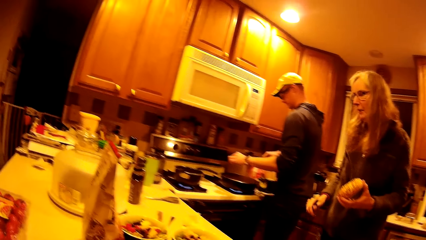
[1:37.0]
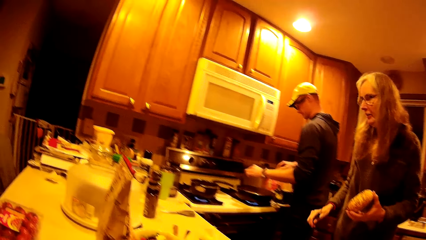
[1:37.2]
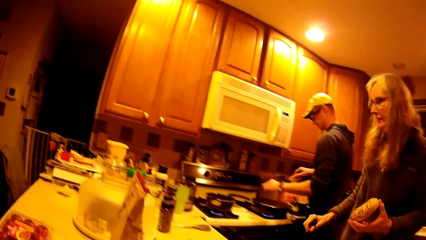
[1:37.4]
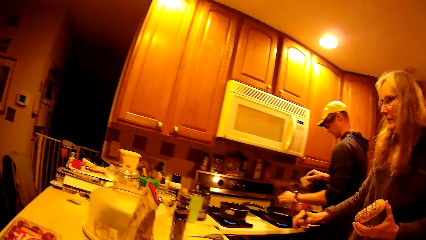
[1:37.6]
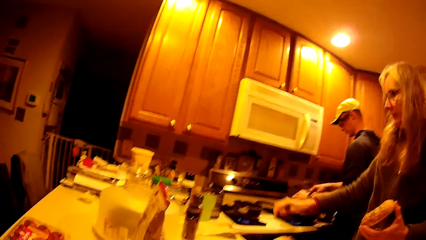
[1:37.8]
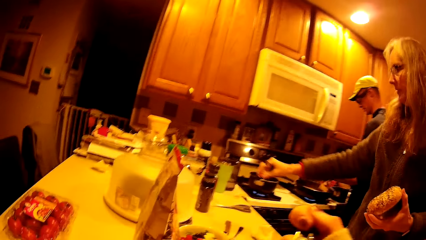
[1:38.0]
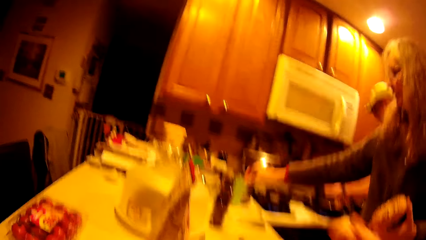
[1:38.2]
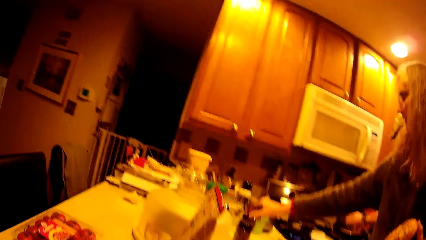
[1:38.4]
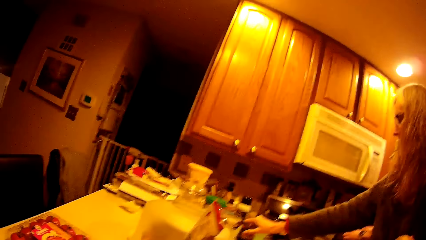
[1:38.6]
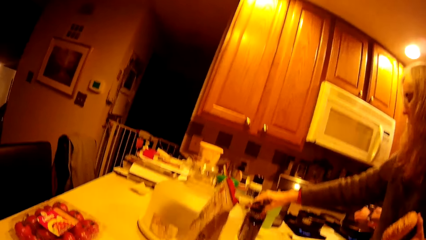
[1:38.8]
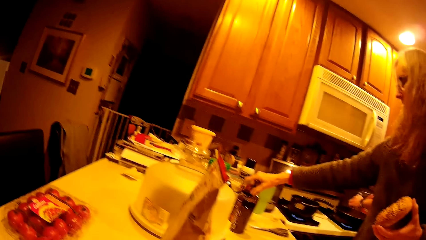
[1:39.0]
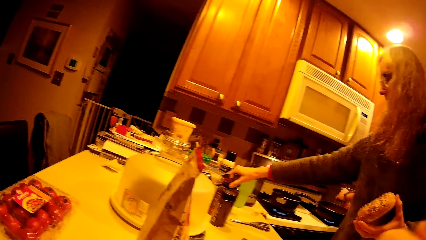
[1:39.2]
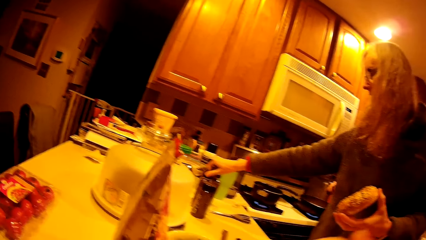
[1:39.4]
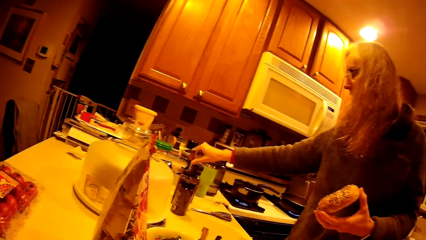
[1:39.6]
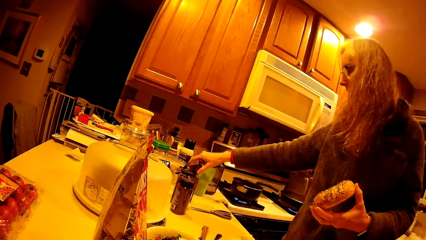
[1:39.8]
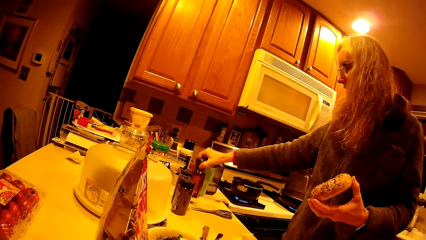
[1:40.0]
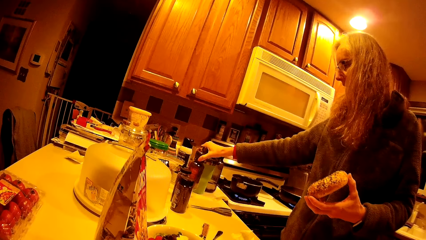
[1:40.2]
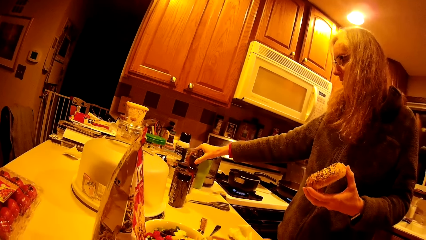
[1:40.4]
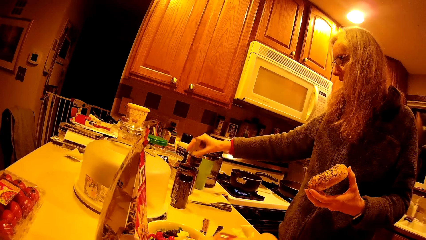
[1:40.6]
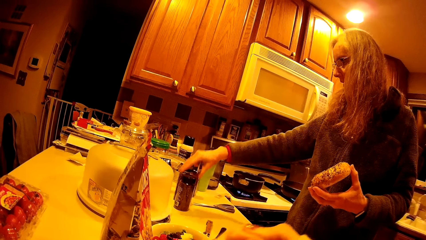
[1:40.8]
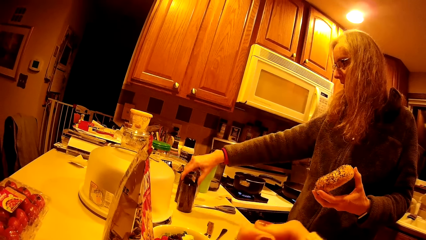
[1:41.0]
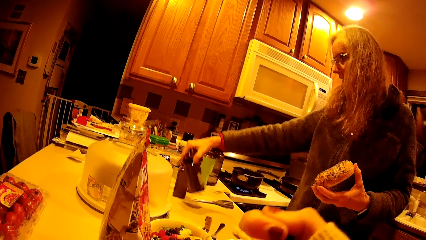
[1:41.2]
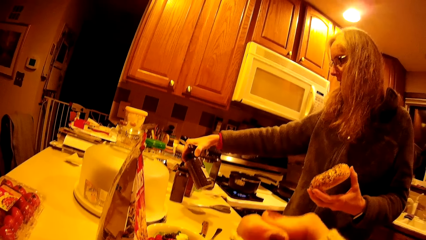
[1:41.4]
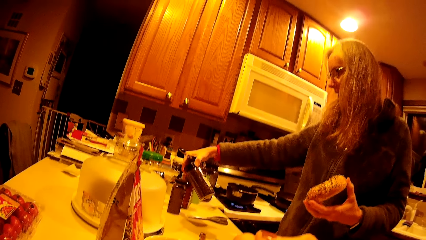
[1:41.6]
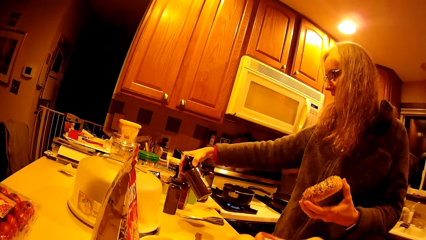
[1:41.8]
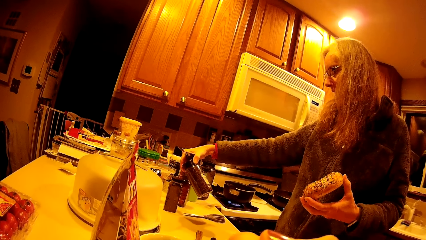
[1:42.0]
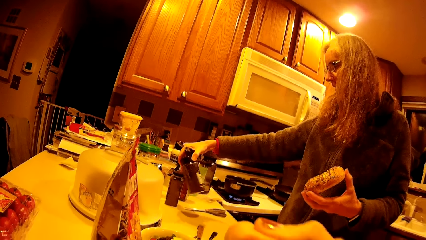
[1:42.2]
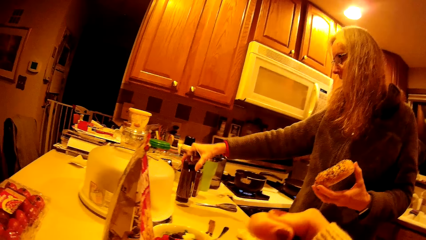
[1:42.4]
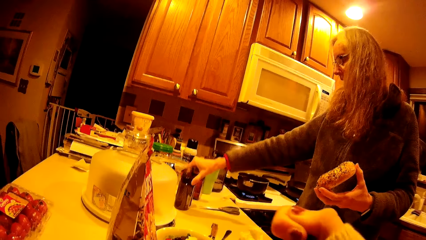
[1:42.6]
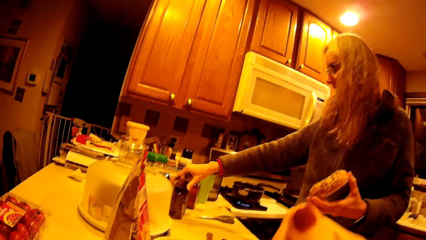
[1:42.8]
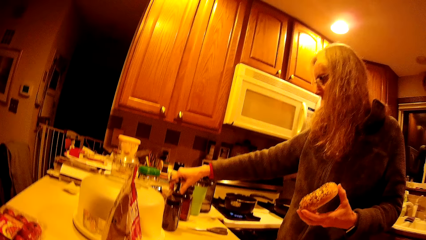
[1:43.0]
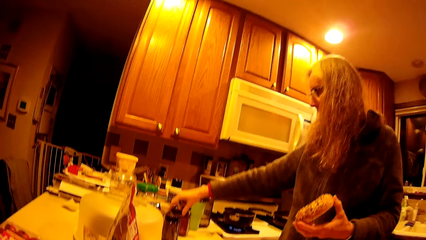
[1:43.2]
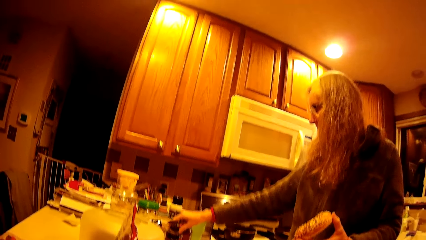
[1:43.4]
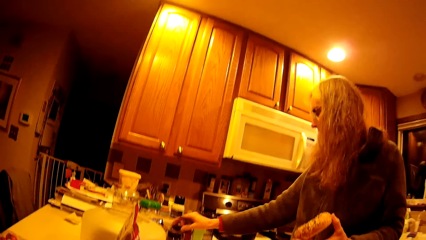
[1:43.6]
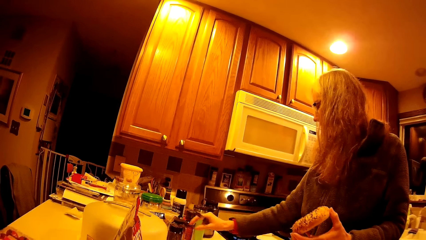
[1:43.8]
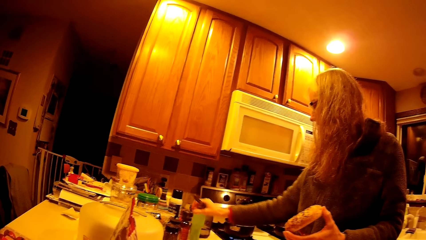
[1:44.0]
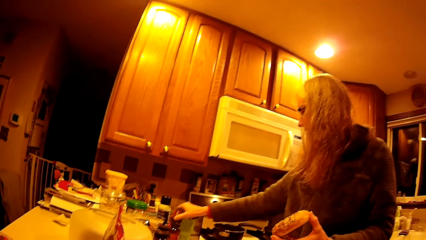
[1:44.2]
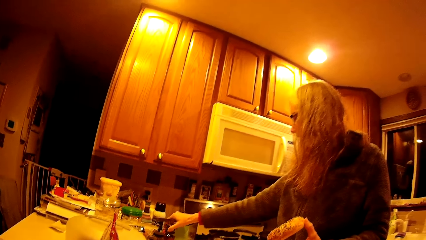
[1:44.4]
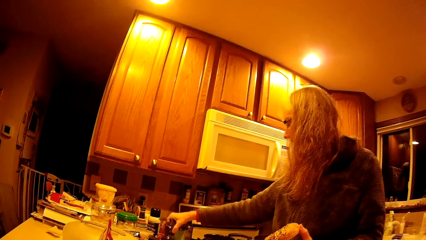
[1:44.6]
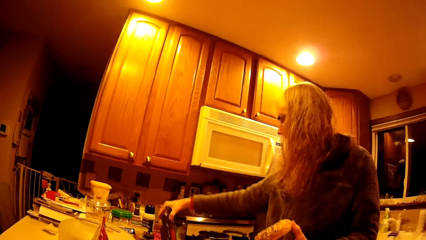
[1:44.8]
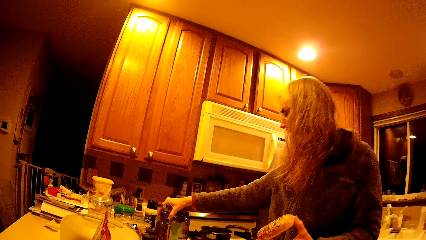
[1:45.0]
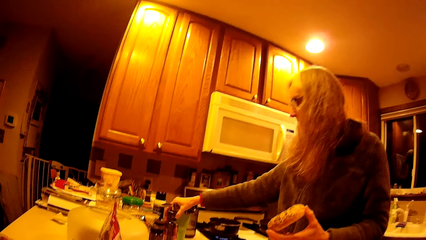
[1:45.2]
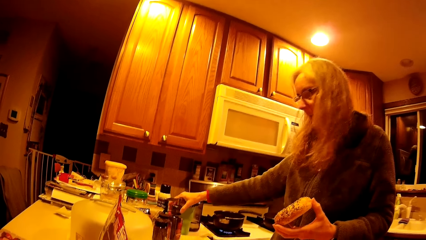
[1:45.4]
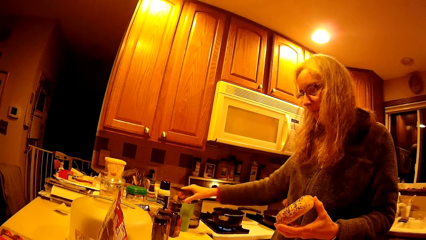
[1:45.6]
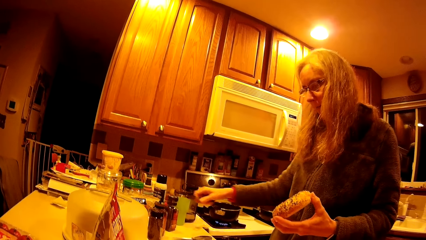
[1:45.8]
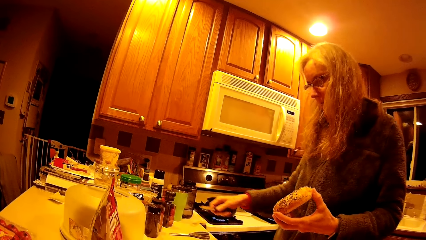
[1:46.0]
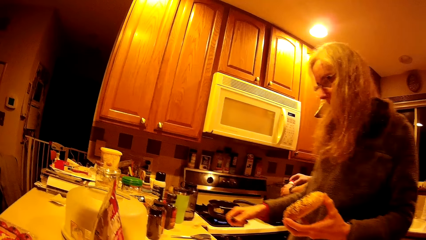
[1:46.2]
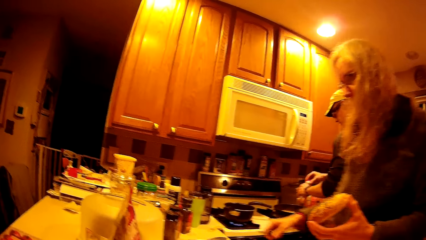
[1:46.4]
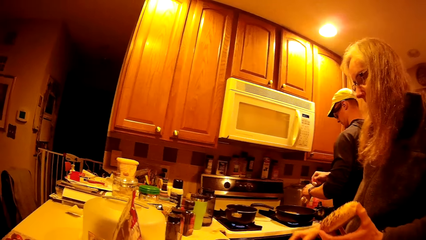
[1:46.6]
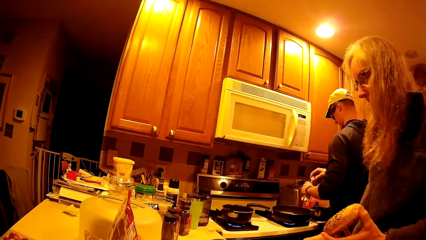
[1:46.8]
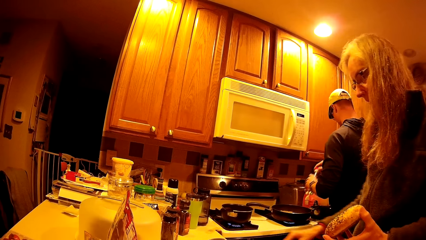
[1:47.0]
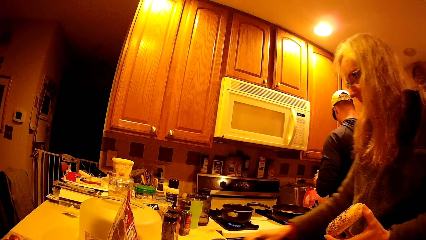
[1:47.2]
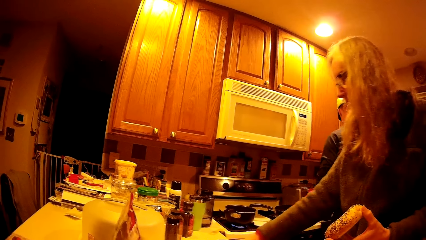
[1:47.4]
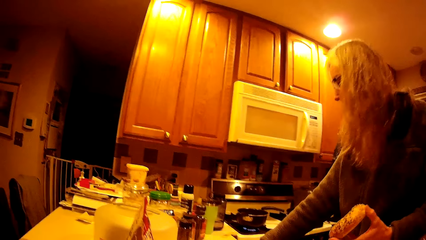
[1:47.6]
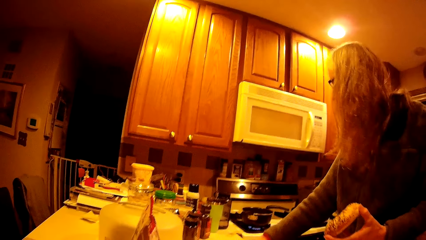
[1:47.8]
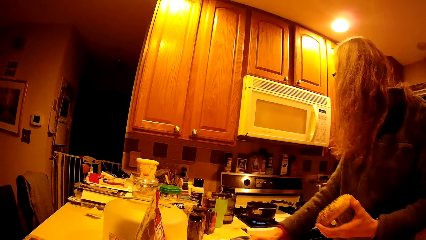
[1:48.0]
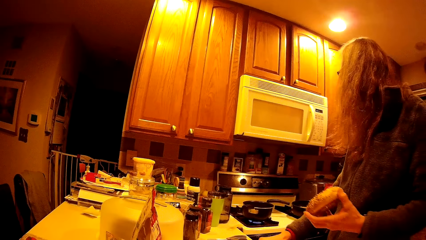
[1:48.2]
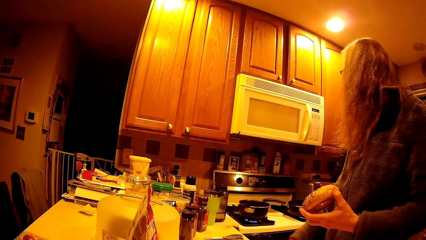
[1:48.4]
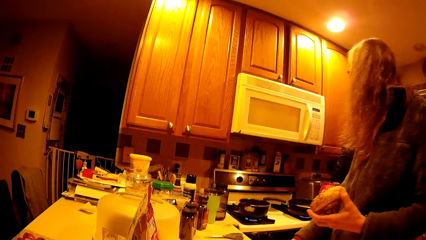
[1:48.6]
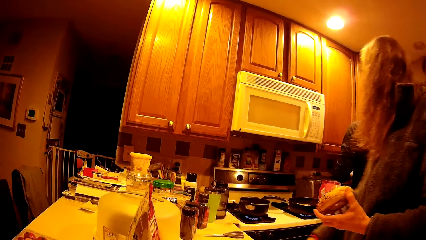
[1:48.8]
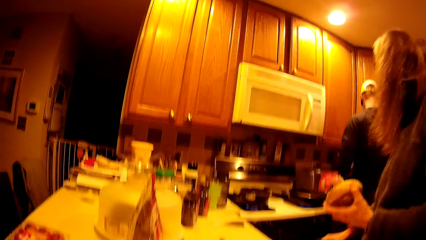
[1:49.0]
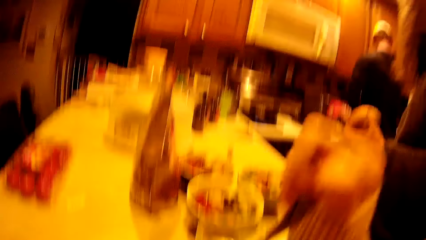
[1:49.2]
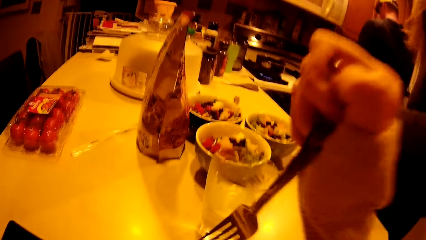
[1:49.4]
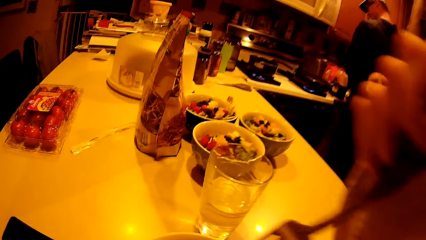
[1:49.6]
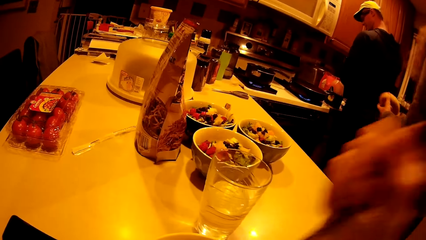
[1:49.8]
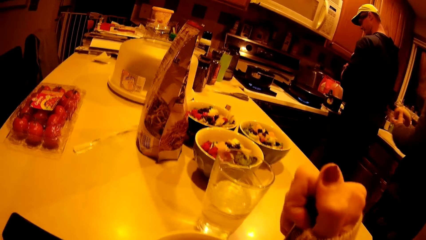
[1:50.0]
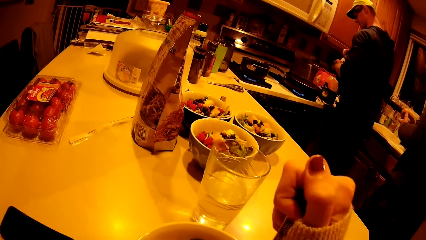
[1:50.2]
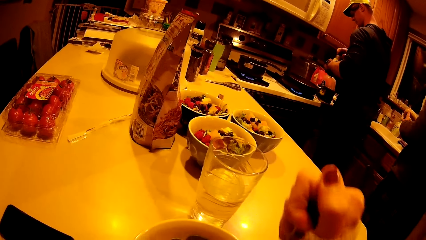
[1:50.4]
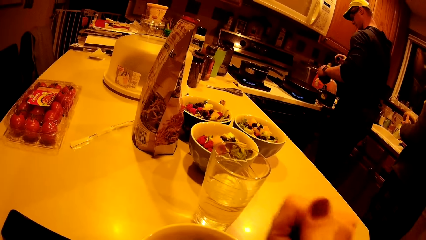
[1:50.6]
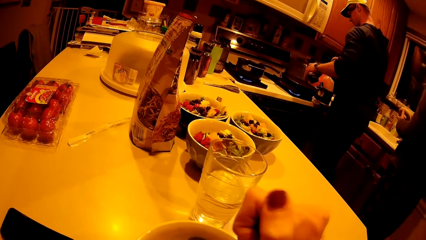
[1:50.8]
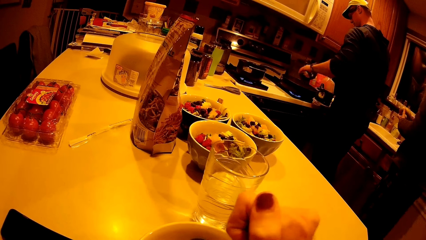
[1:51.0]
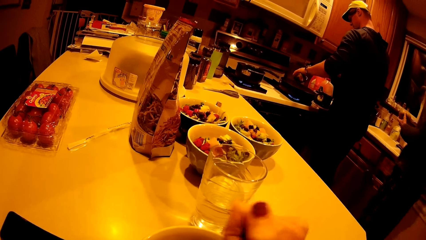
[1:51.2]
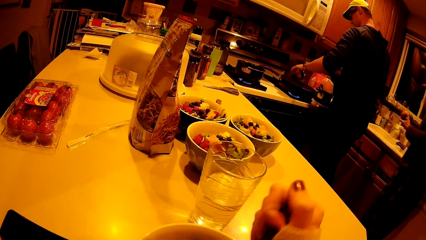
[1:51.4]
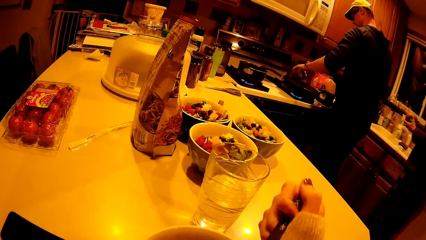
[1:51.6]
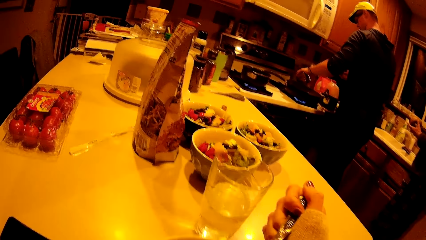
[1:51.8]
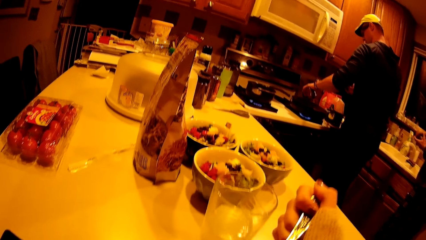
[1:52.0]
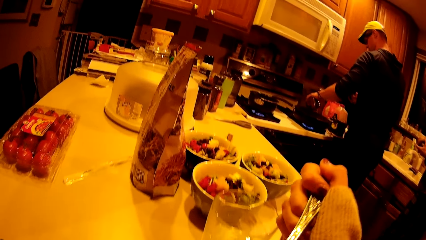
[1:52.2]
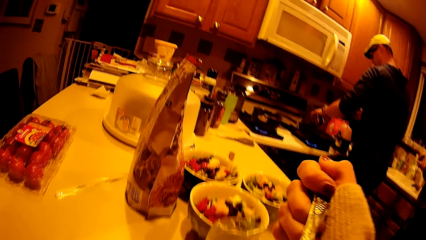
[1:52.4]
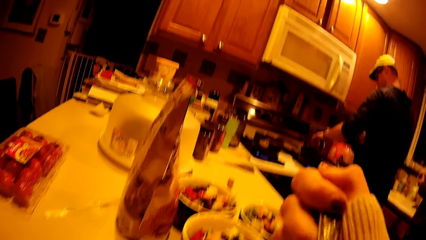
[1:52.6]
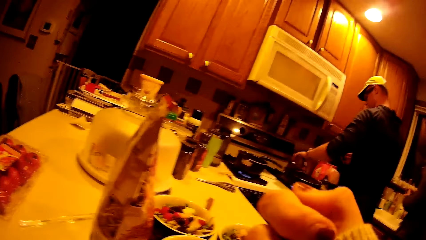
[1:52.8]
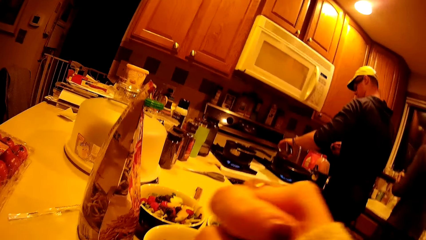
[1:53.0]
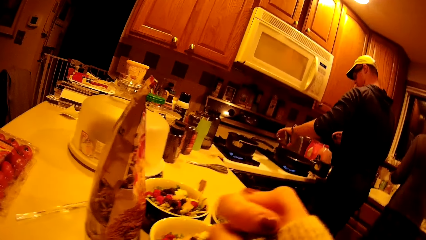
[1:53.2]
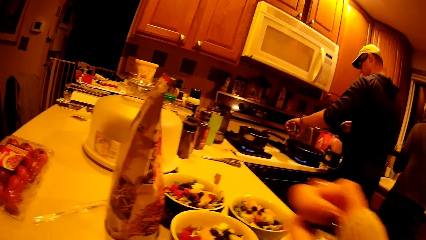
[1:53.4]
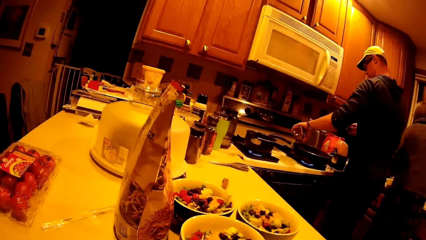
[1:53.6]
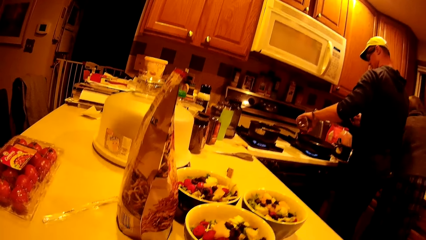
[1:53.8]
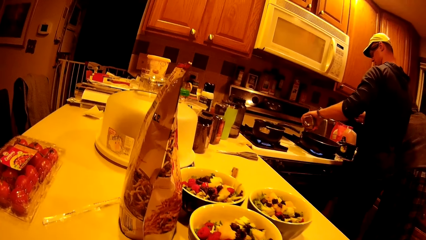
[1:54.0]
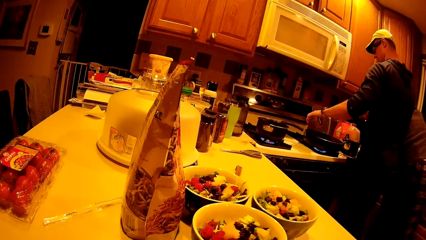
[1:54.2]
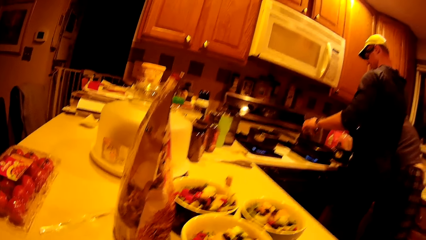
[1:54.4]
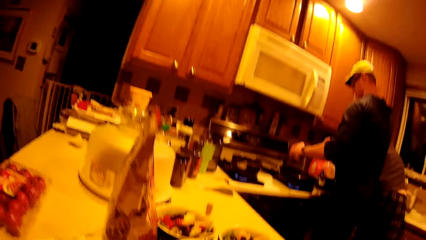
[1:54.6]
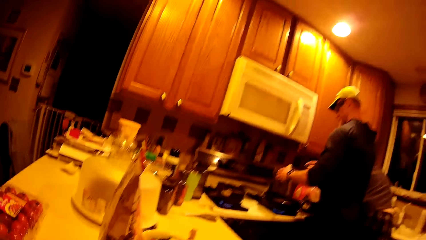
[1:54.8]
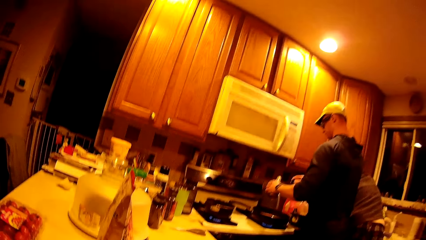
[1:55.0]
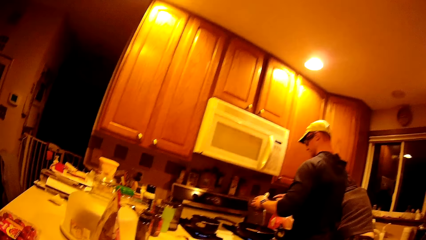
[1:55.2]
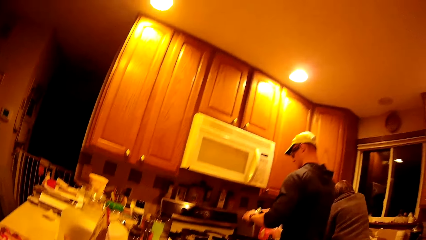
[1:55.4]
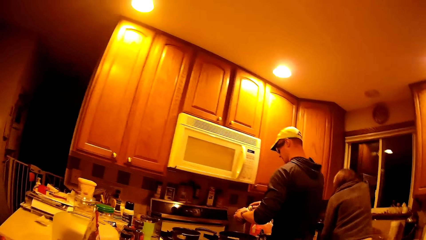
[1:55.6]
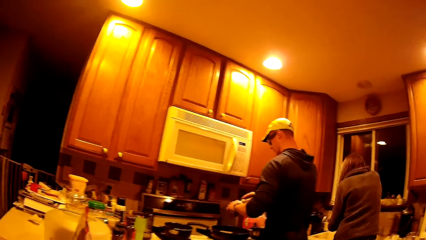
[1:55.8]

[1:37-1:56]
The camera wearer holds a snack. They interact with the woman. The man picks food from the plastic bag with both hands. The man drops the food in the second saucepan with his left hand. The camera wearer selects a bottle from the table. The woman picks a bottle from the kitchen cabinet with her right hand. The woman drops the bottle on the kitchen cabinet. The woman picks a bottle from the kitchen cabinet with her right hand. The woman drops the bottle on the kitchen cabinet. The woman picks a bottle from the kitchen cabinet with her right hand. The woman drops the bottle on the kitchen cabinet. The man pours cooking oil from a bottle into the second saucepan with his left hand. The person lifts the spoon.
